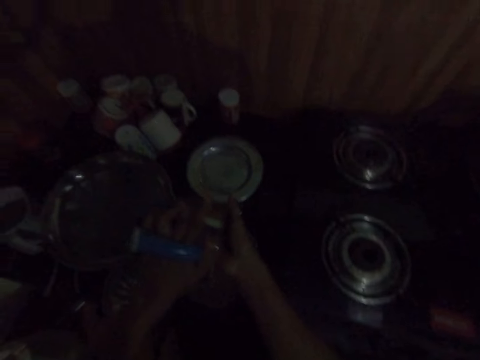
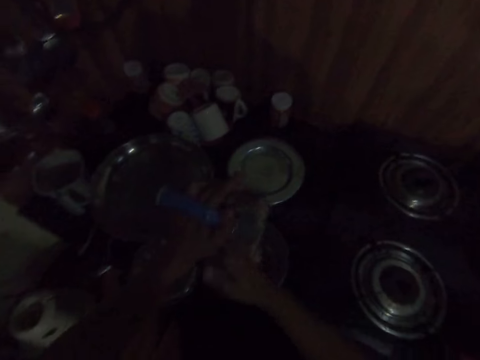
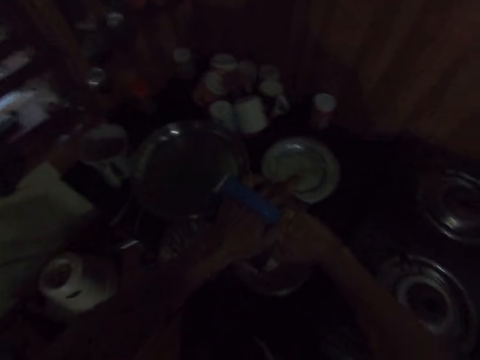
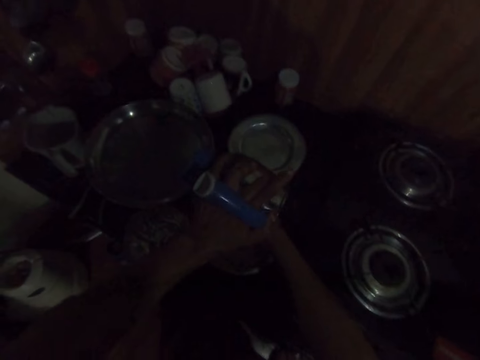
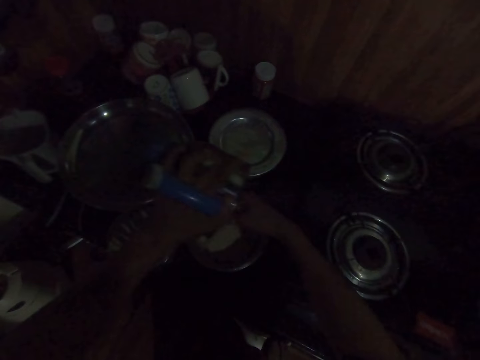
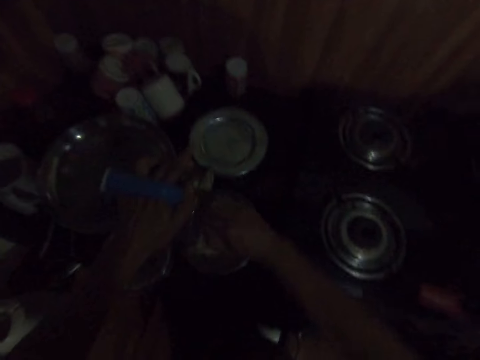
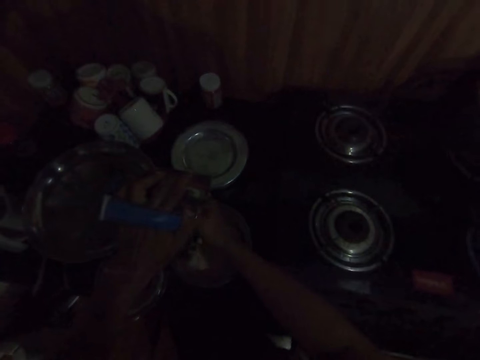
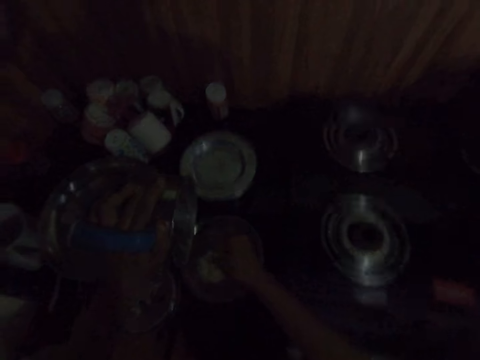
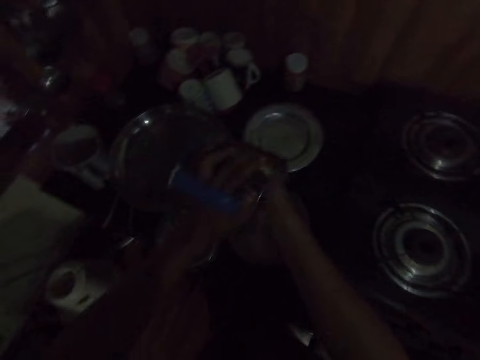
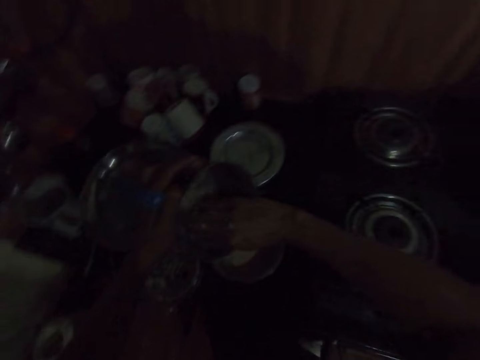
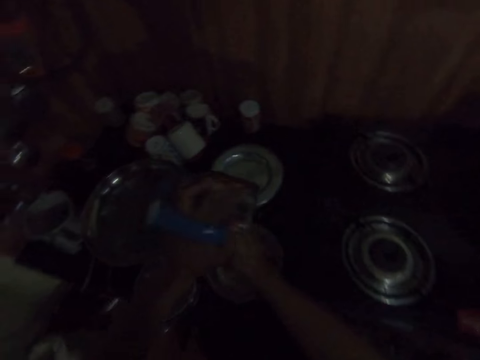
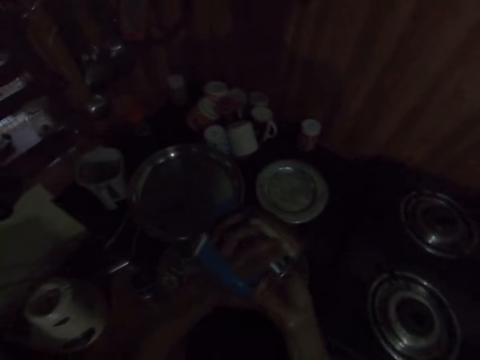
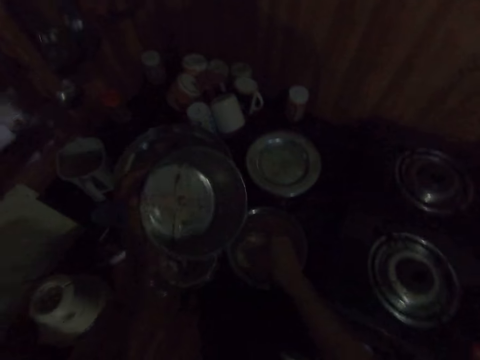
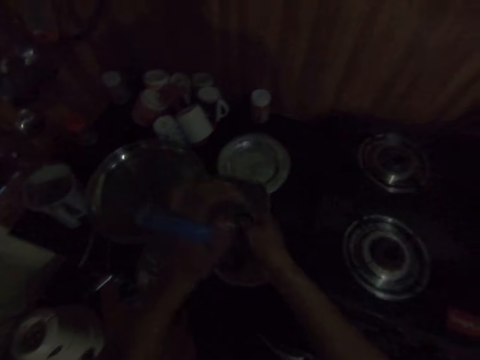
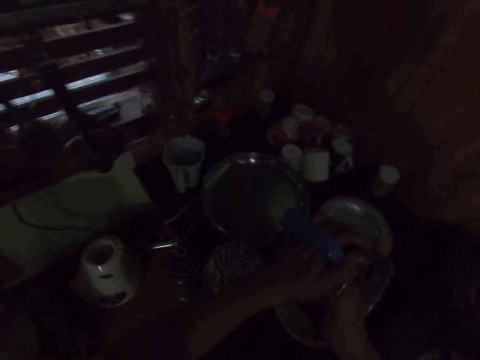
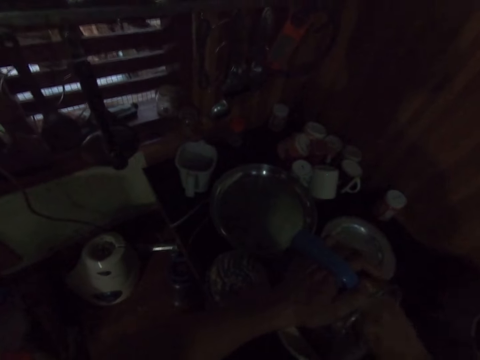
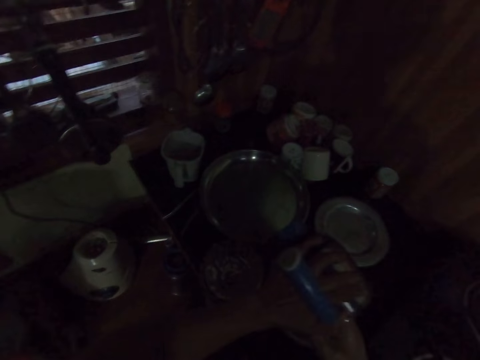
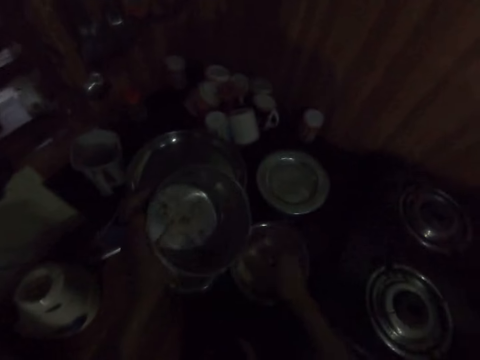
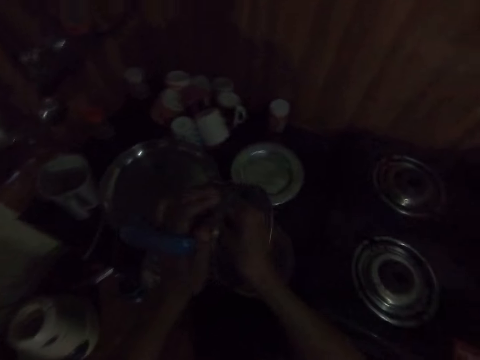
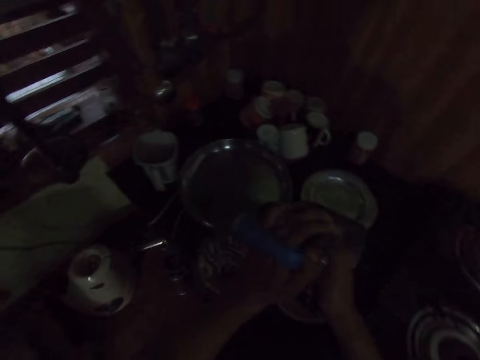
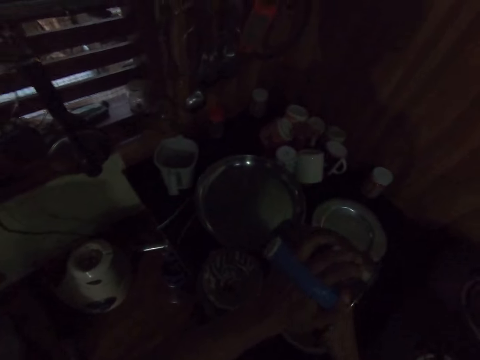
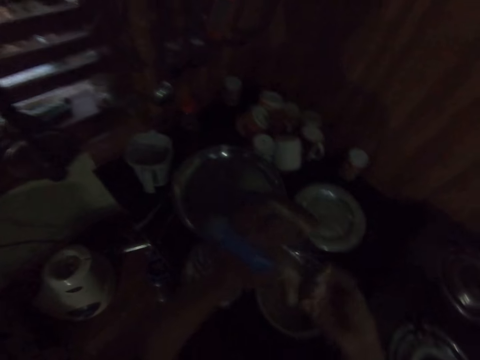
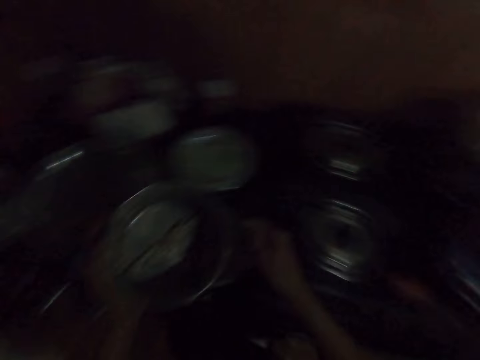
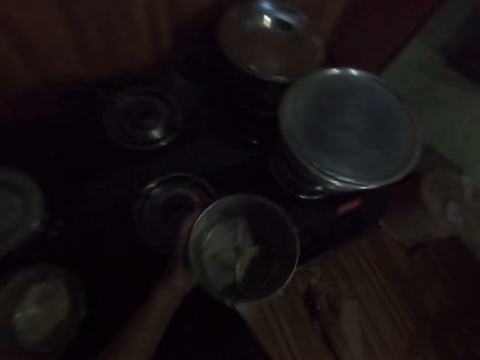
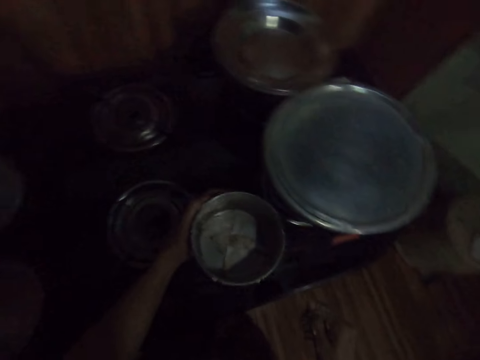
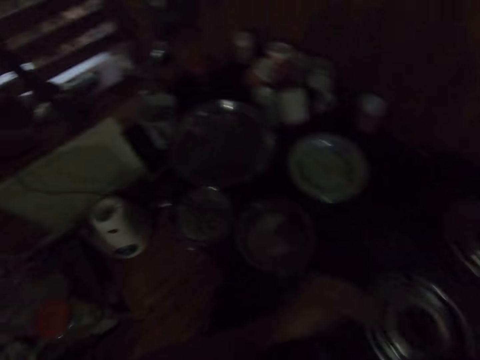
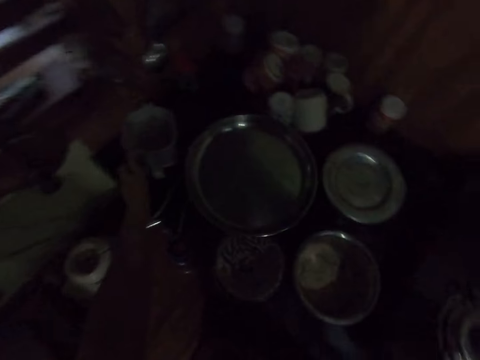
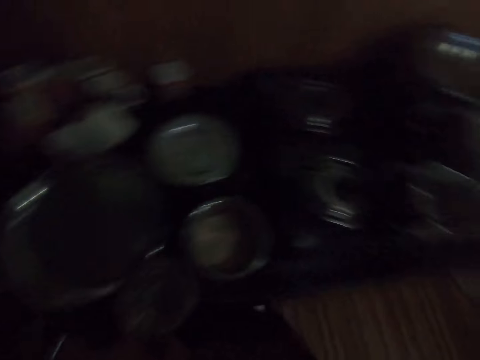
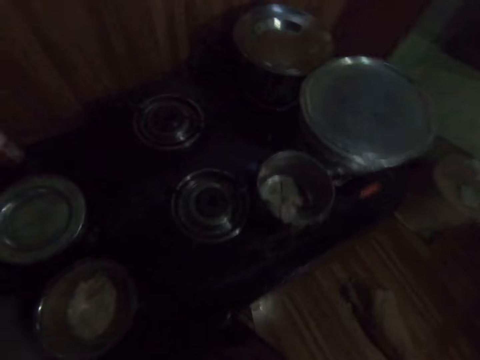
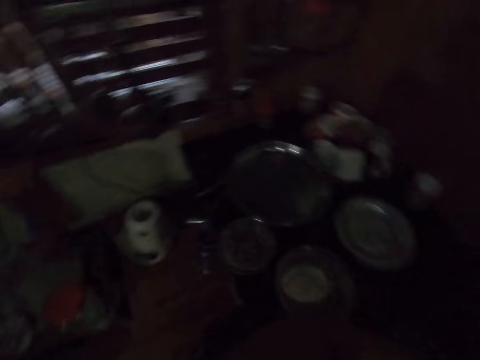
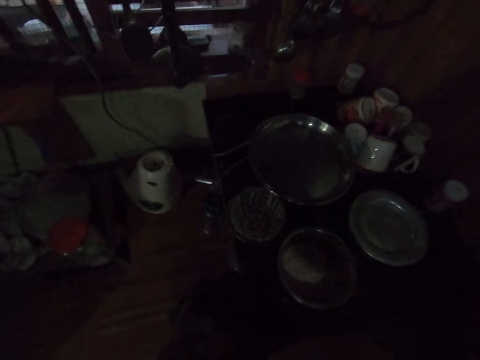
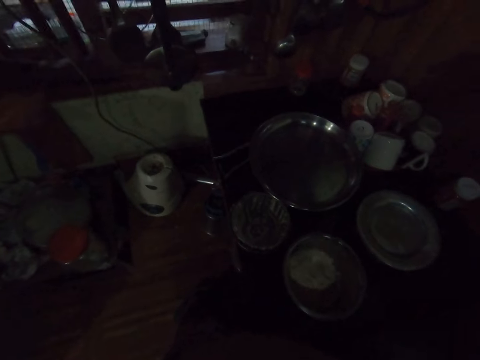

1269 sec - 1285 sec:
The camera wearer removes the substance in the blender with the right hand. He pours the substance inside the dish. He removes the substance in the blender with the right hand. He pours the substance inside the dish. He removes the substance in the blender with the right hand. He drops the blender in his left hand on the stove. He pours the substance inside the dish. He picks up the cup of water from the countertop with his left hand. He pours water from the cup of water in his left hand into the blender.

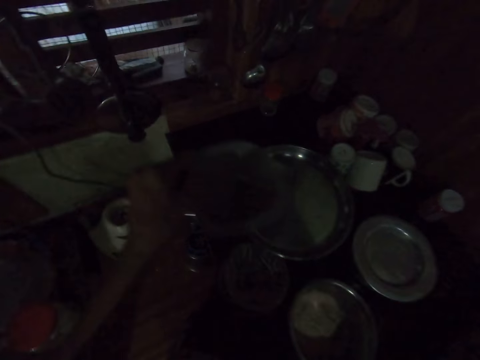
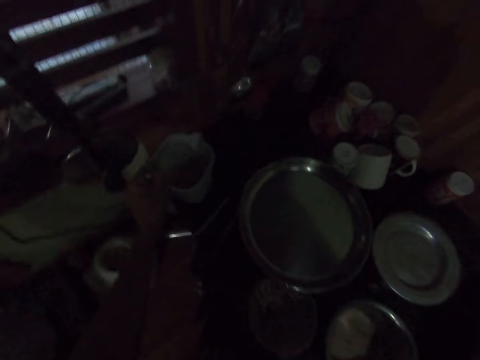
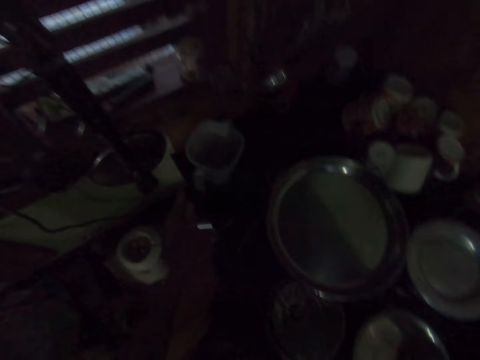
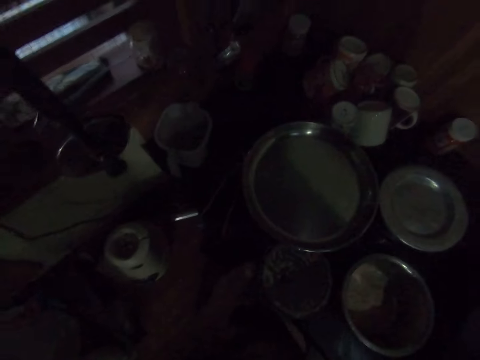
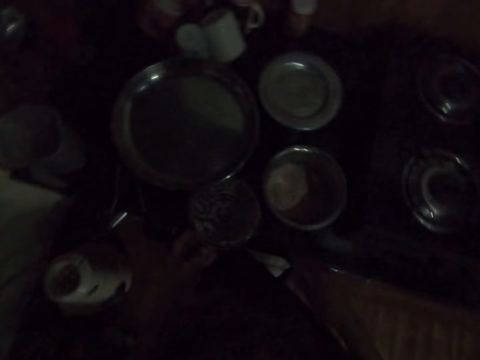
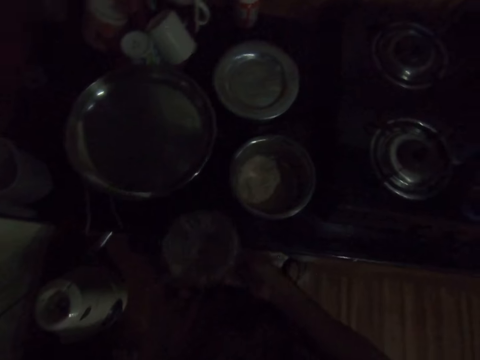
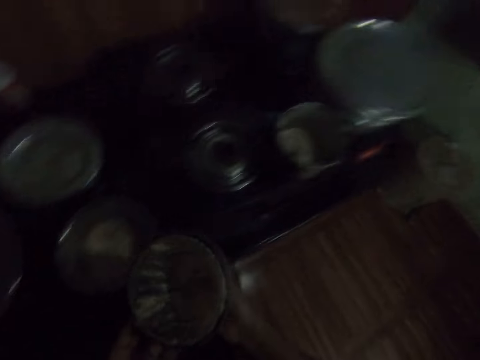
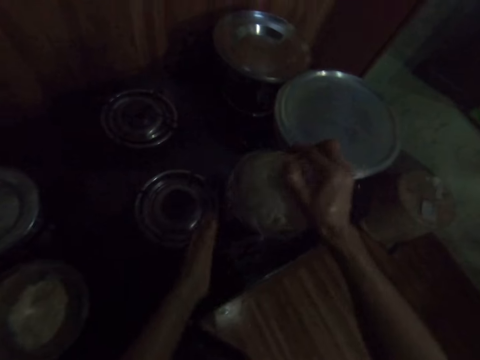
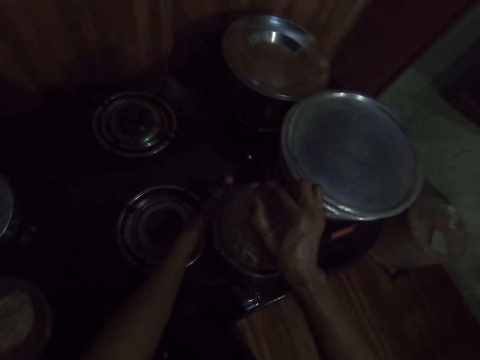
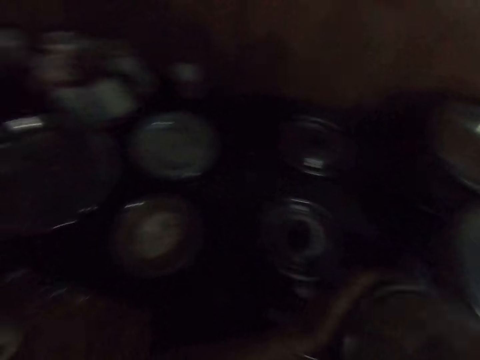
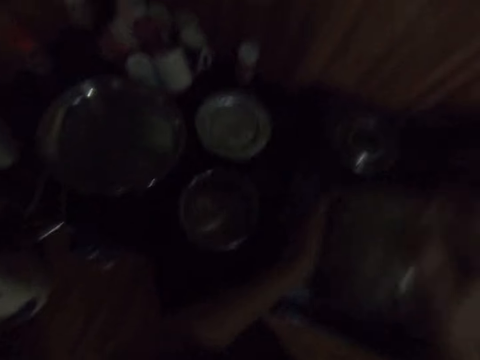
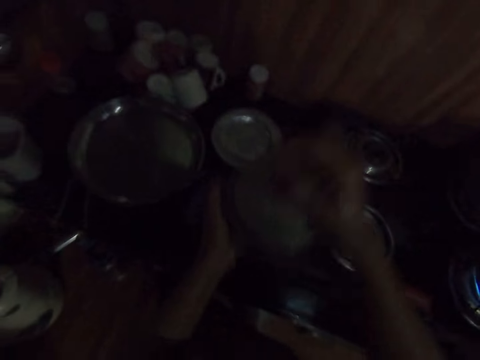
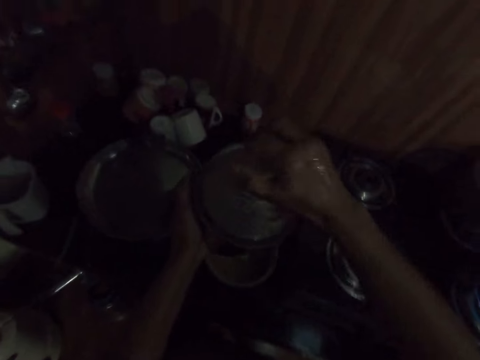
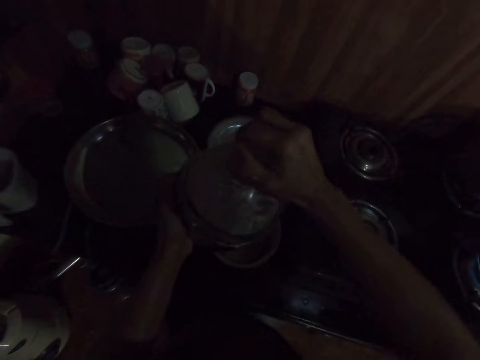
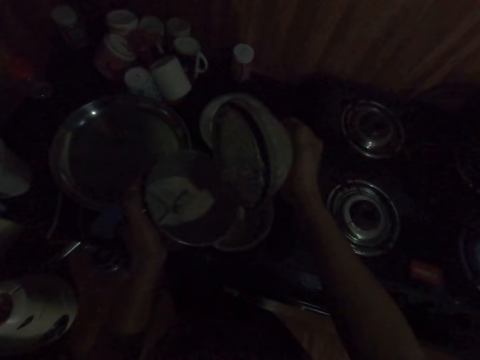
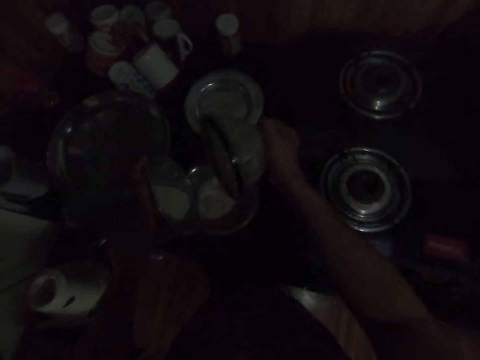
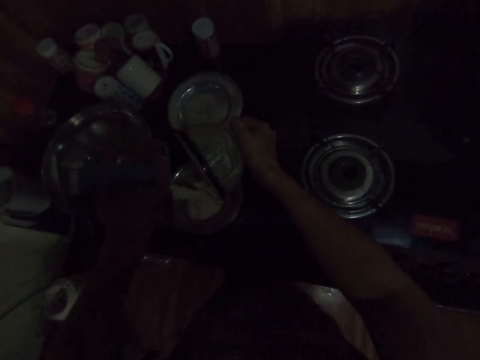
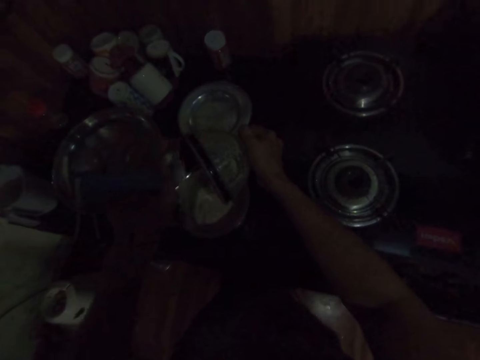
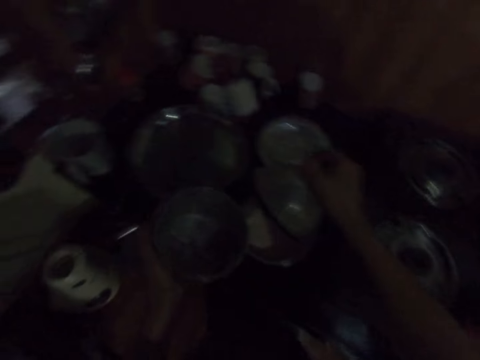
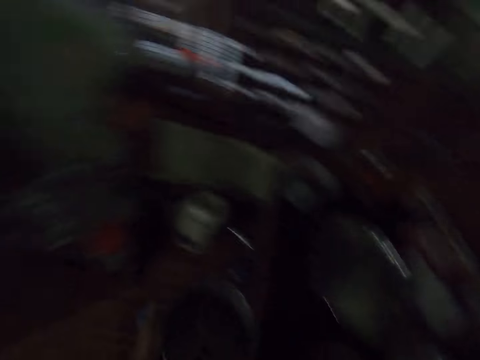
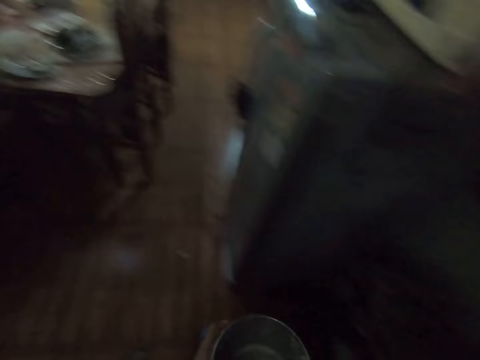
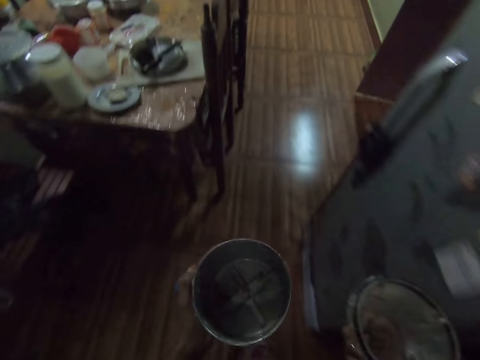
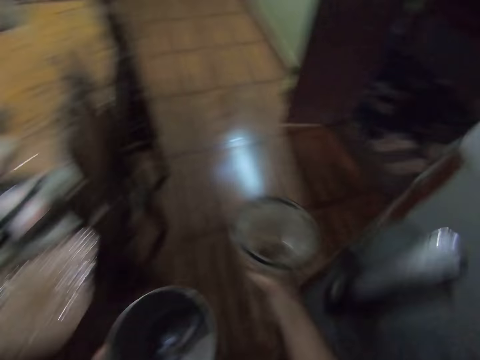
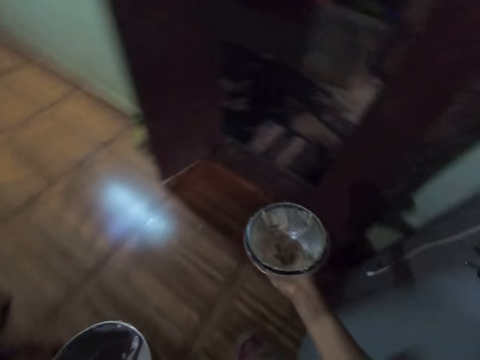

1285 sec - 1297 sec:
The camera wearer drops the blender in his left hand on the countertop. He picks the lid of the blender from the countertop with his left hand. He passes the lid of the blender from his left hand to his right hand. He places the lid in his right hand on the blender. He shakes the blender with both hands. He opens the lid of the blender with his right hand. He pours water from the blender into the pot on the countertop. He walks in the house.
